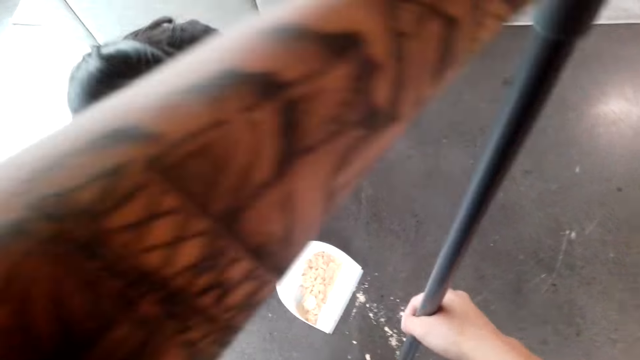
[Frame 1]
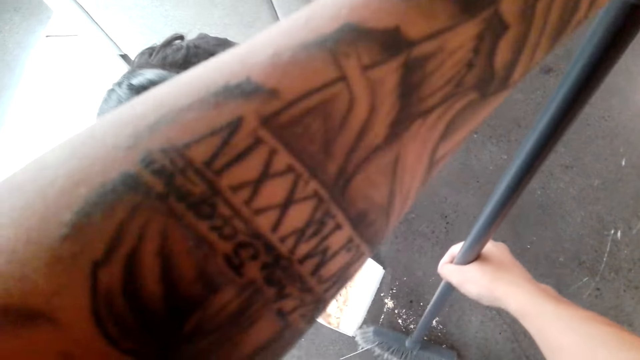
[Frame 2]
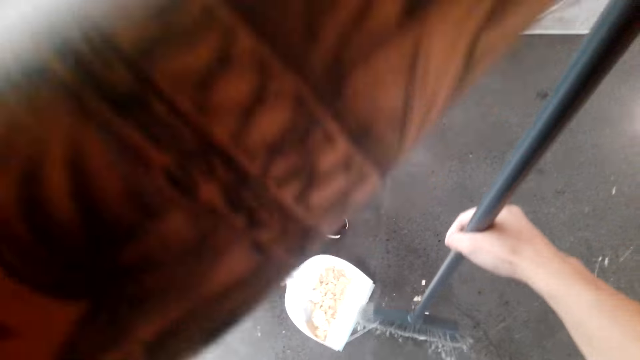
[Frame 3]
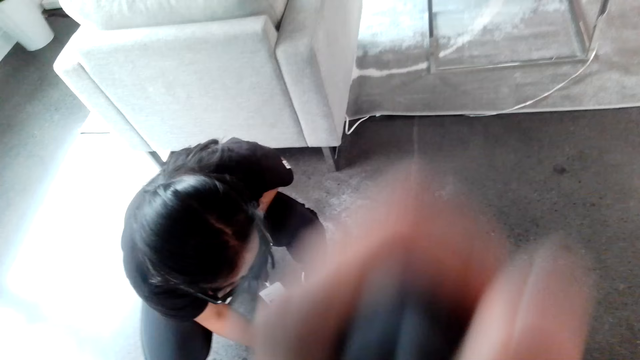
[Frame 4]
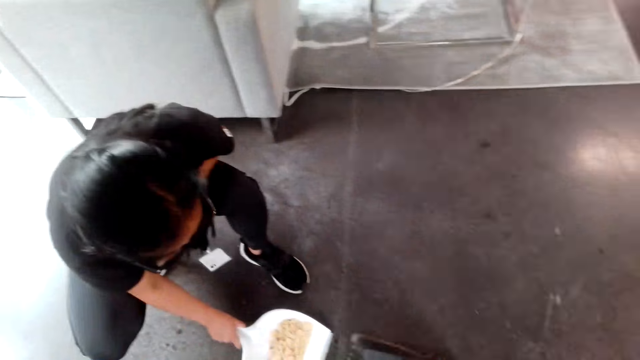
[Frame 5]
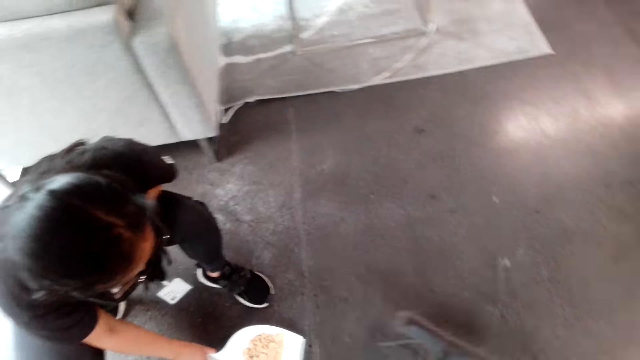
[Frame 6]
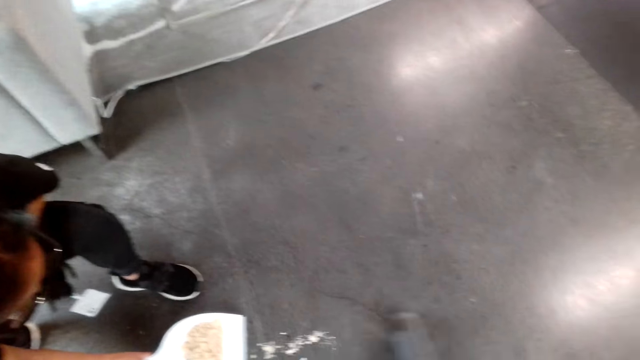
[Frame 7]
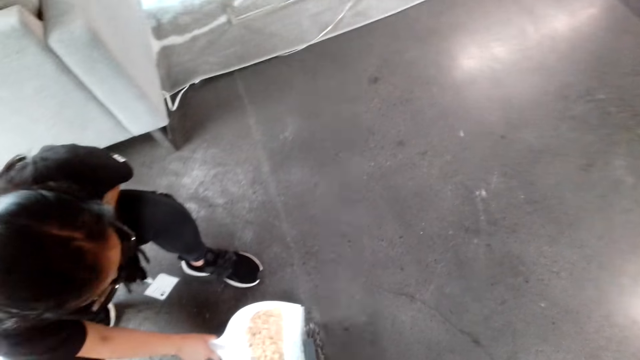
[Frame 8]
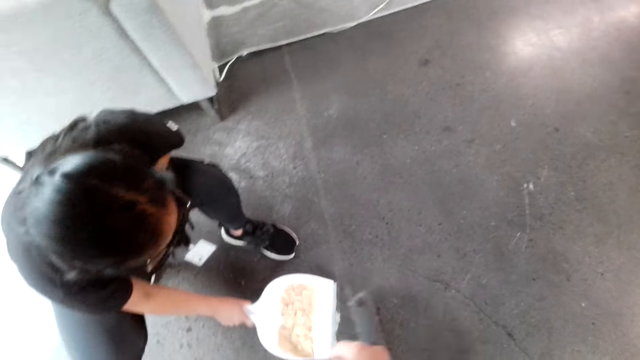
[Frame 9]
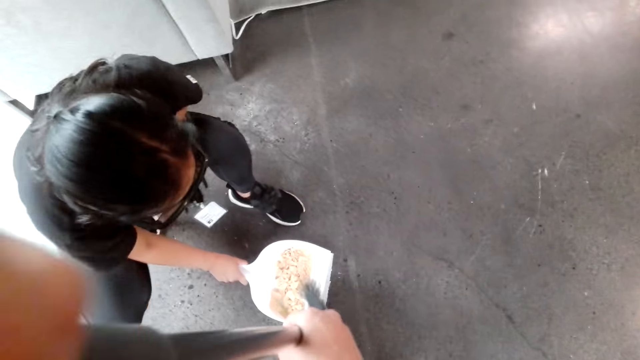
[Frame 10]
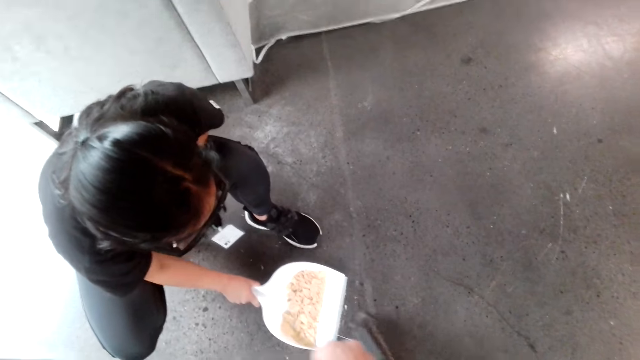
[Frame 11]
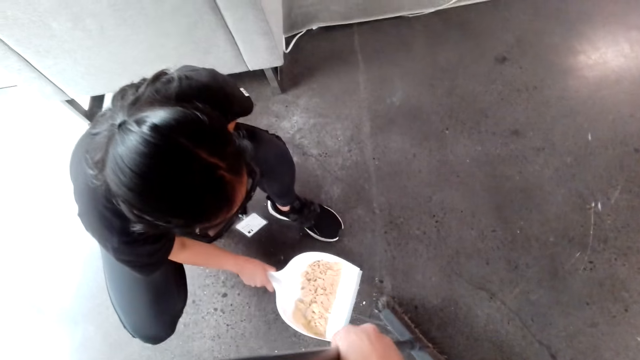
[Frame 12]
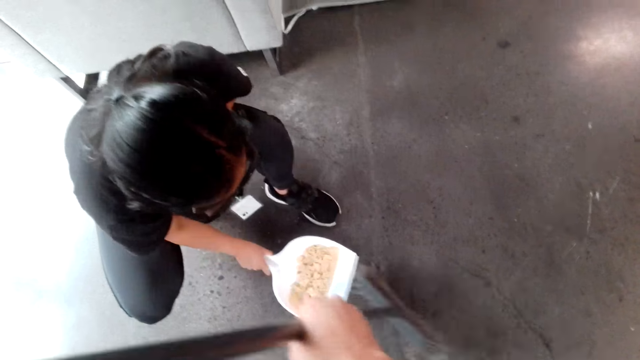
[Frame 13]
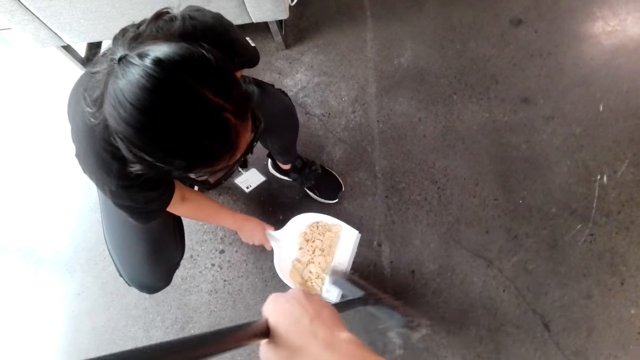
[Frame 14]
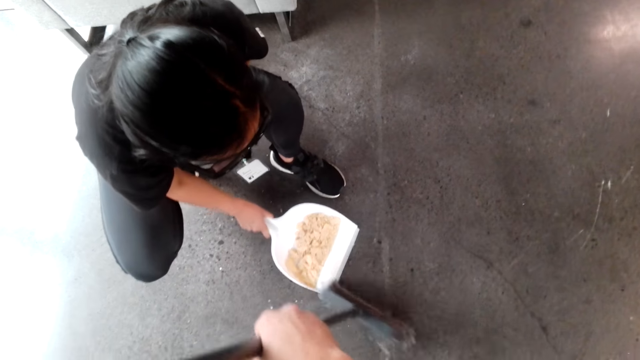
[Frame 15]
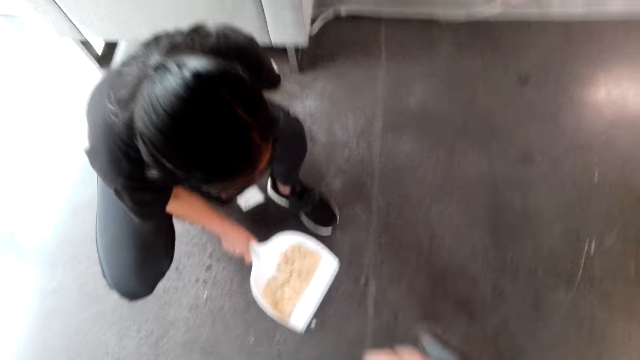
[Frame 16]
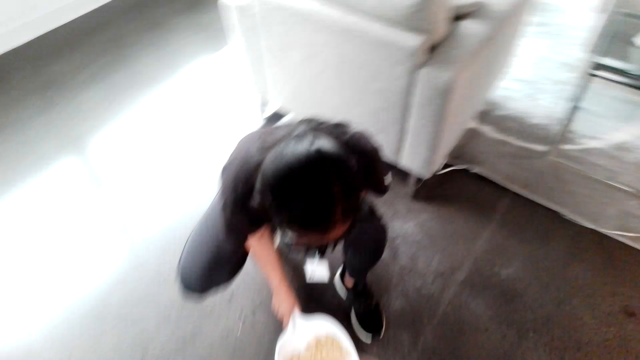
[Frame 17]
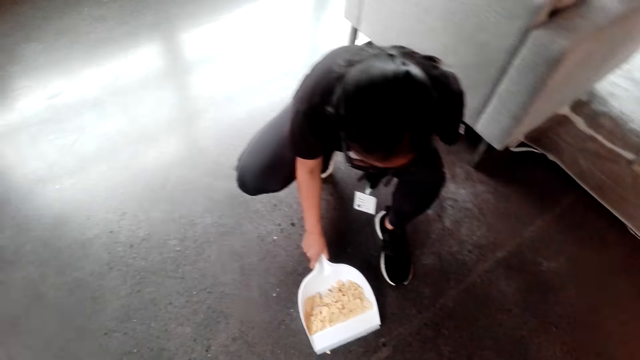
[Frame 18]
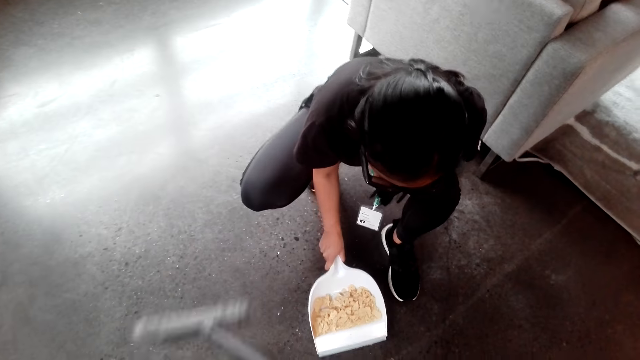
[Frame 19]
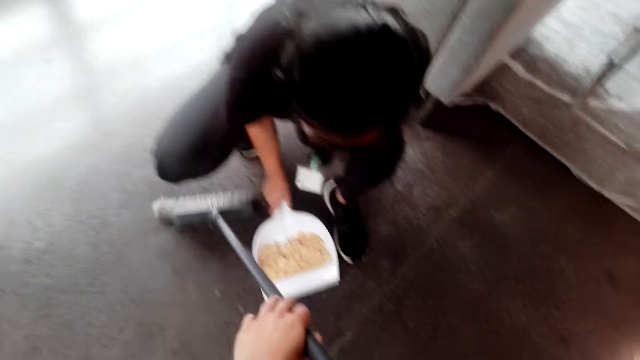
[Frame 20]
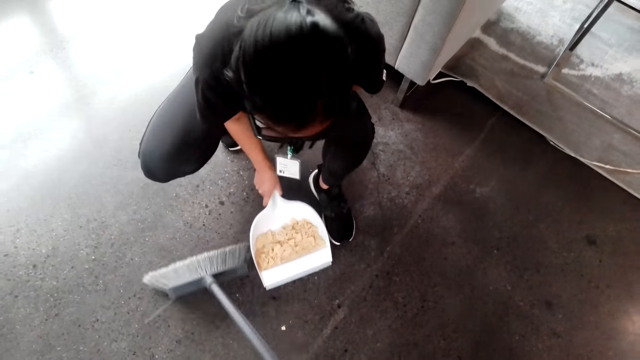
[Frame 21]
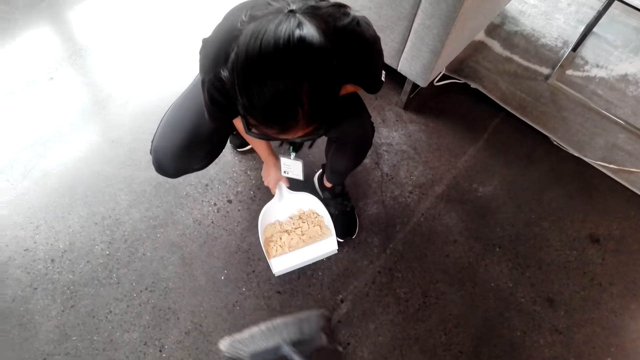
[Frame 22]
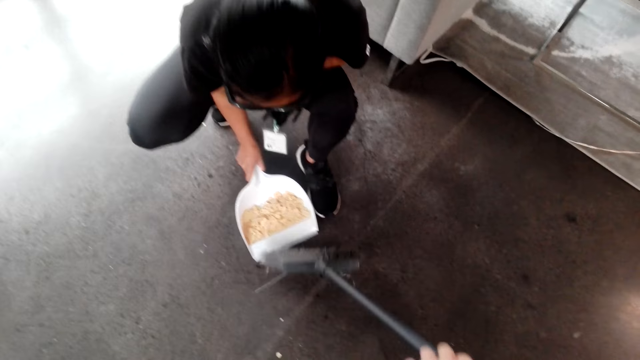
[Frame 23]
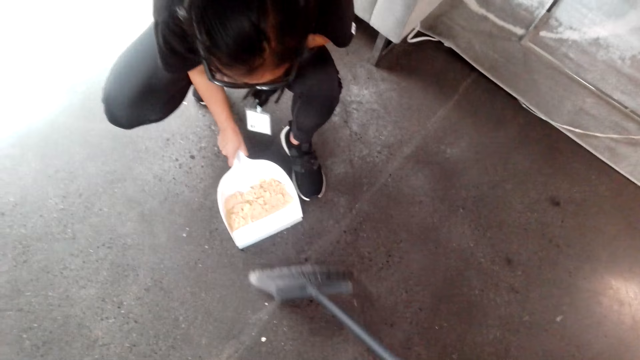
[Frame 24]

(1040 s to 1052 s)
The camera wearer holds a dust mop. A woman converses with the camera wearer. The camera wearer converses with the woman. They turn around. They put dust in the dust pan. The woman converses with the camera wearer. The camera wearer turns around. They converse with the woman. The woman holds the dust pan.

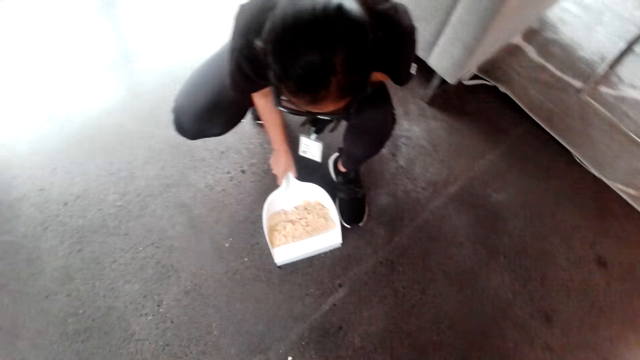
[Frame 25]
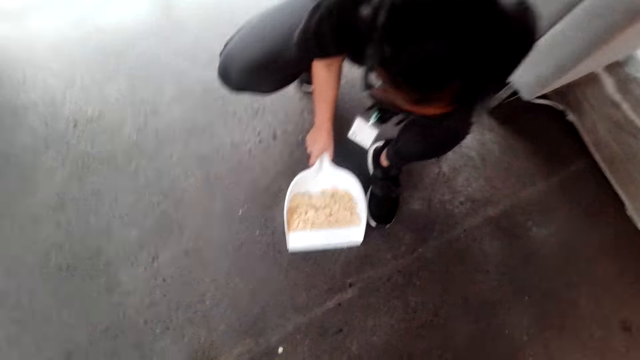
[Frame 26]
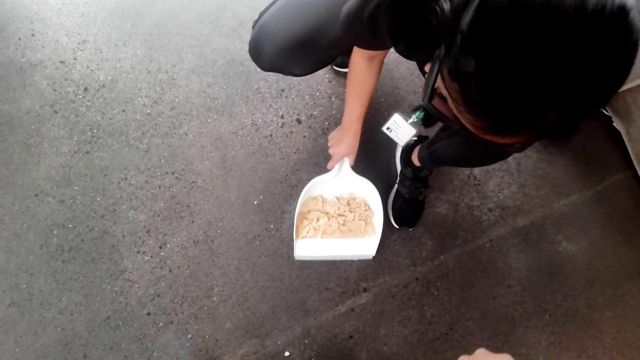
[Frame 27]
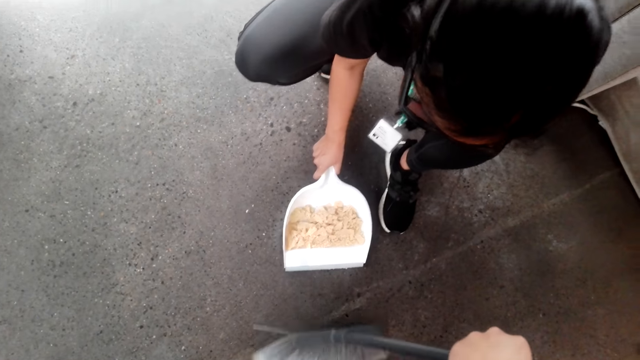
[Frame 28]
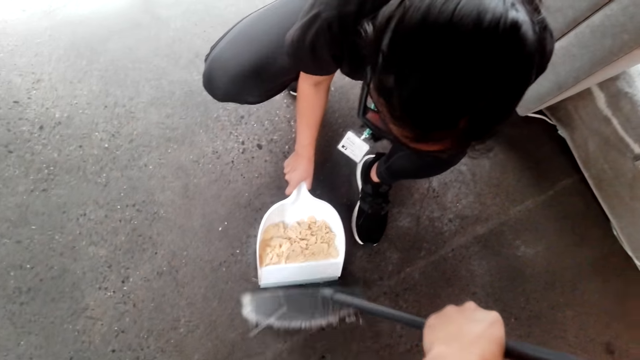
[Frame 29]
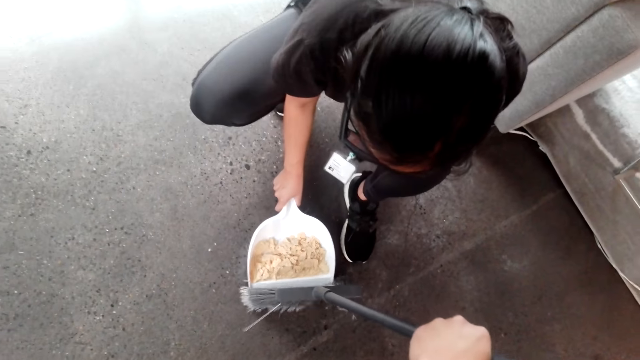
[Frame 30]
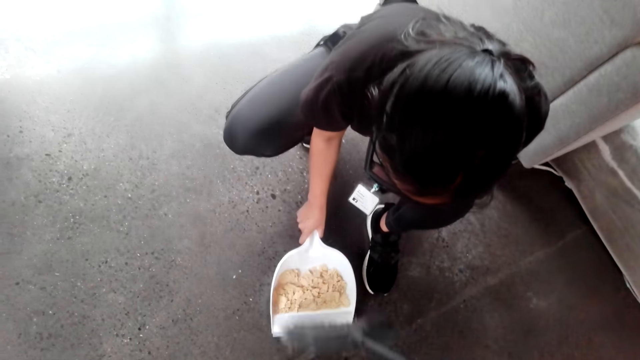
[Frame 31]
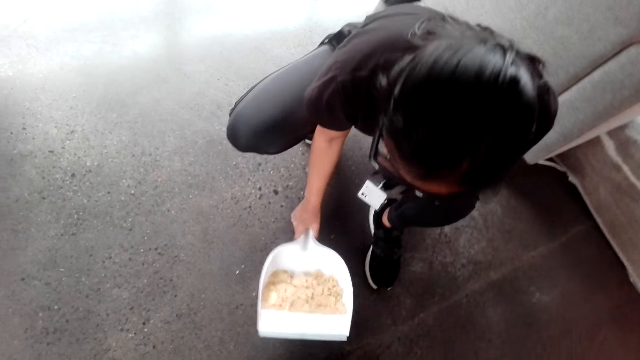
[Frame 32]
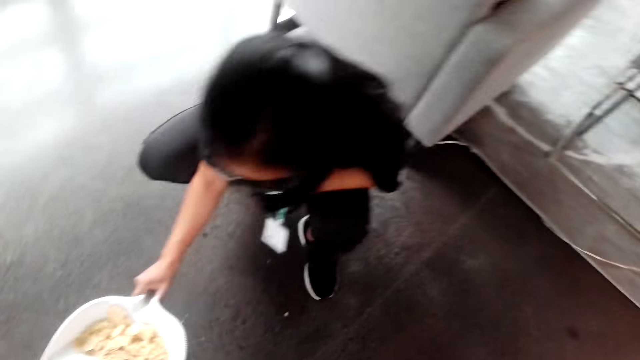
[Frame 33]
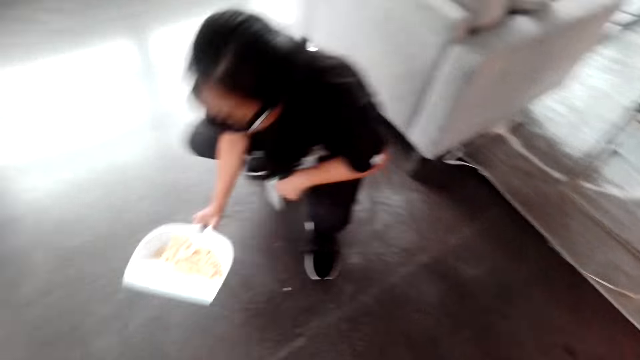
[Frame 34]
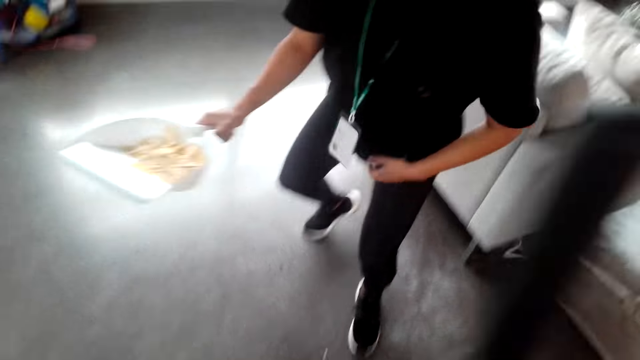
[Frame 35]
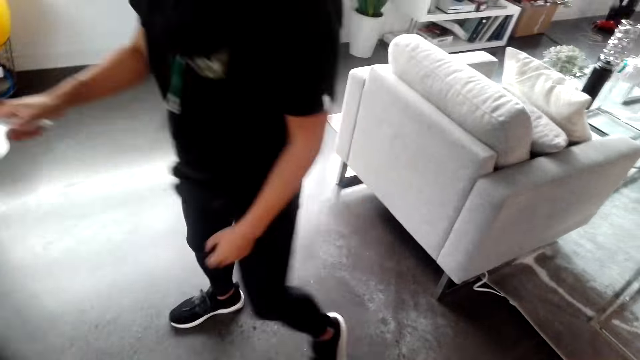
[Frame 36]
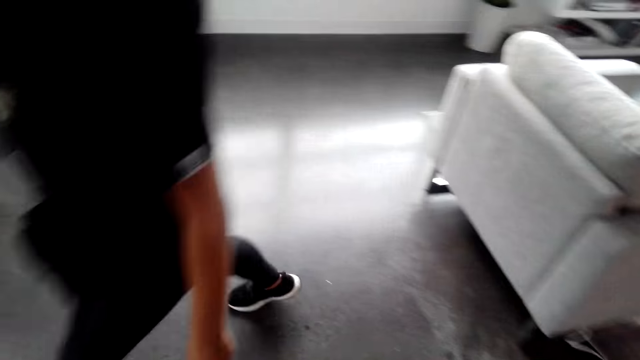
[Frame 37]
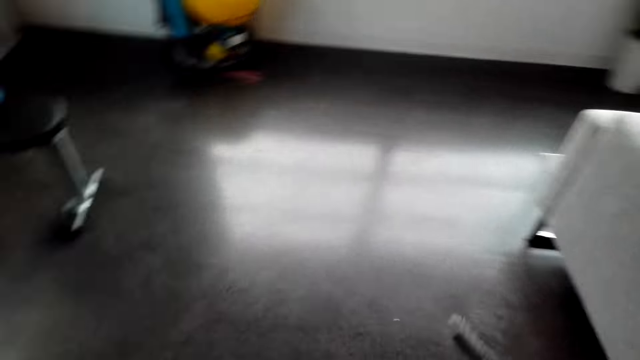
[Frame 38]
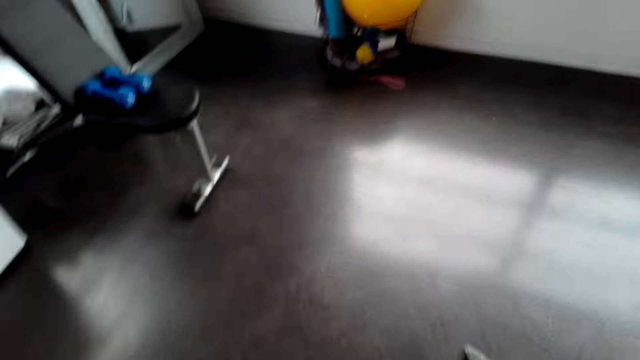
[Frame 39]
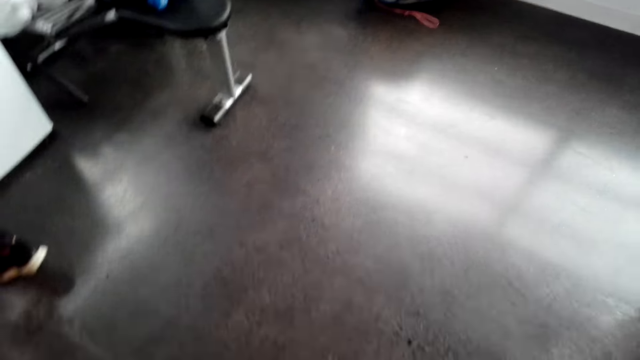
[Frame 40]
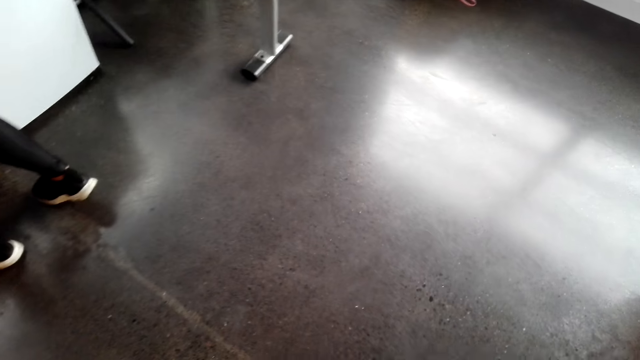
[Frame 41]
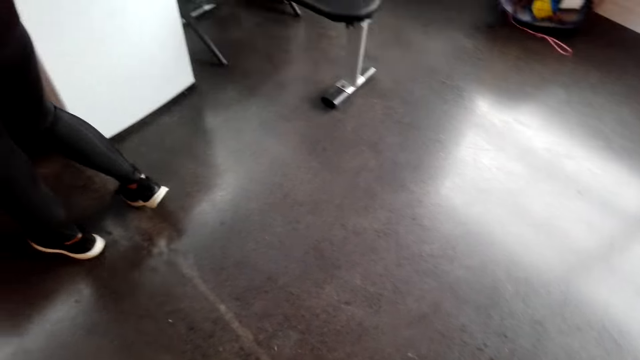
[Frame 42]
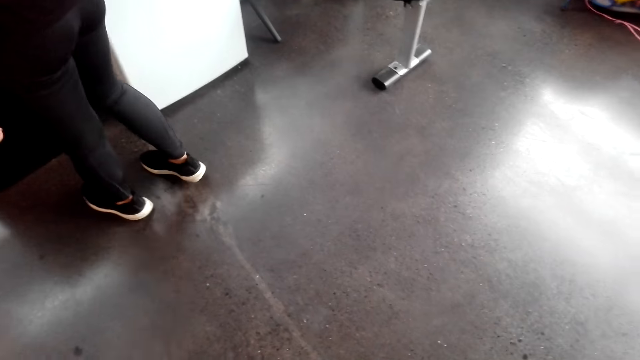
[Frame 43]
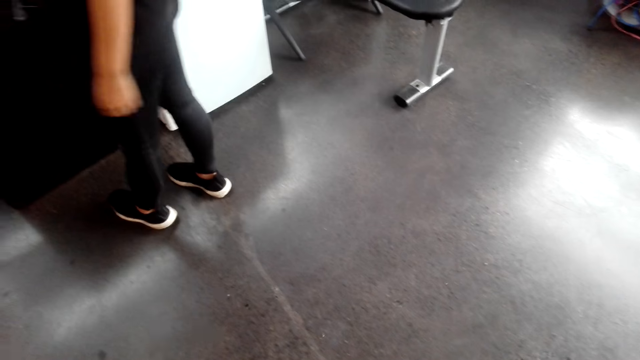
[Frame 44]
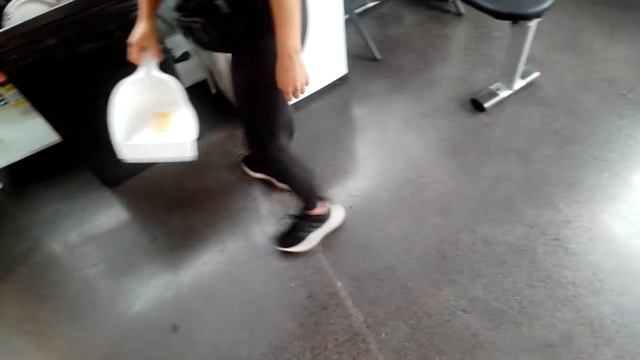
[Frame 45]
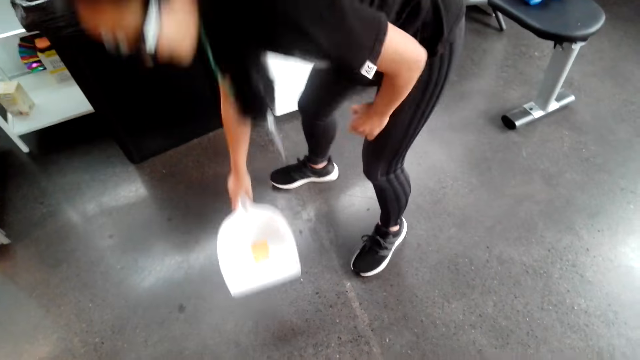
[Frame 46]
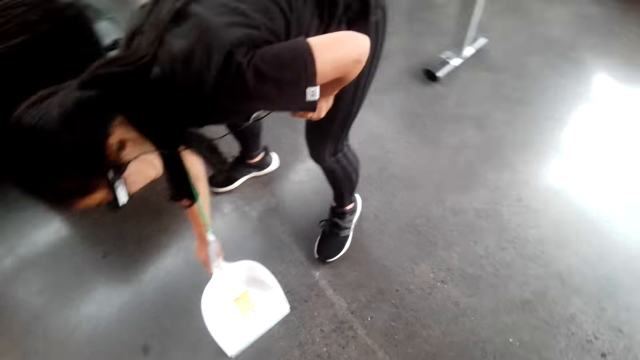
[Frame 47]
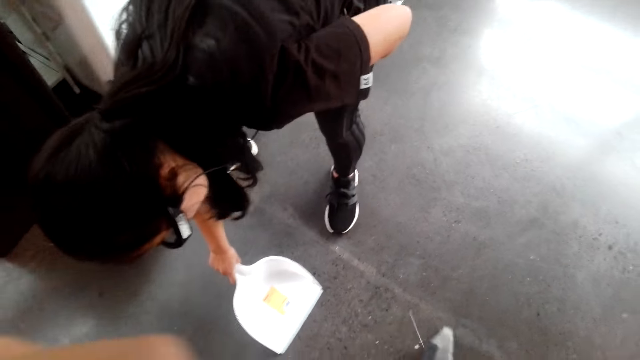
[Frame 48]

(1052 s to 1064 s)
The camera wearer turns around. A woman converses with the camera wearer. The camera wearer puts dust in the dust pan. The woman holds a dust pan and walks around the house. The camera wearer turns around. The woman puts the dirt in the dustbin. The woman holds the dust pan and bends down.
